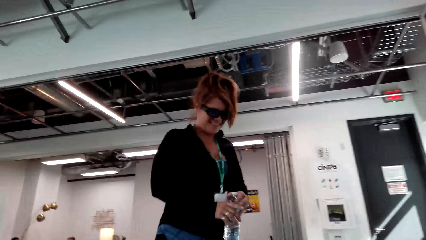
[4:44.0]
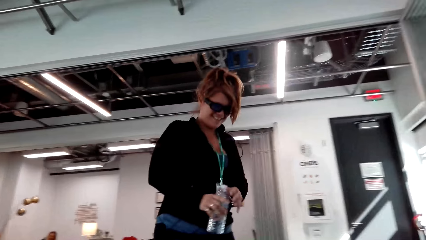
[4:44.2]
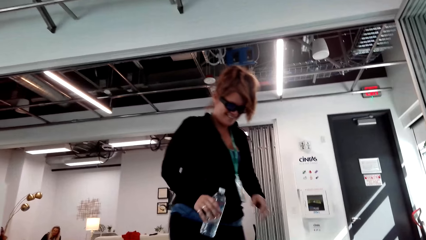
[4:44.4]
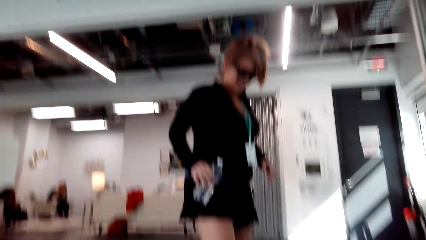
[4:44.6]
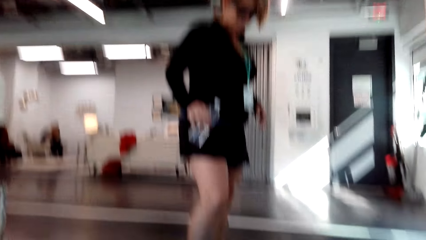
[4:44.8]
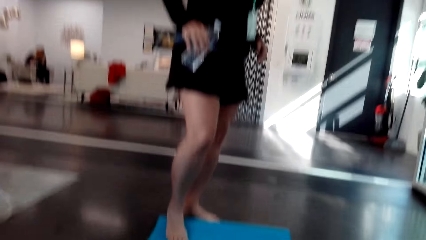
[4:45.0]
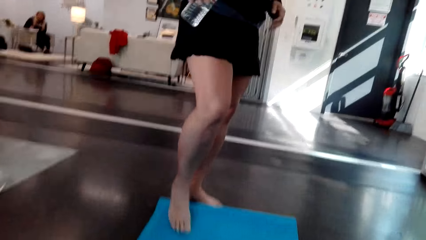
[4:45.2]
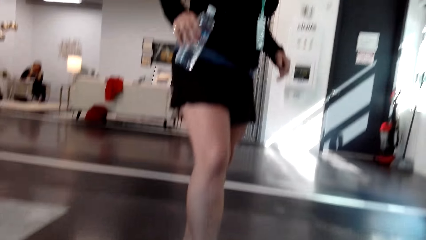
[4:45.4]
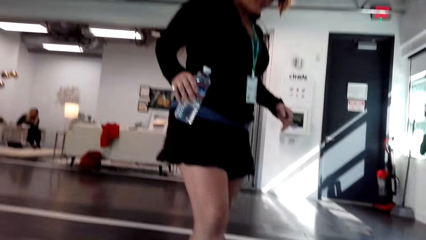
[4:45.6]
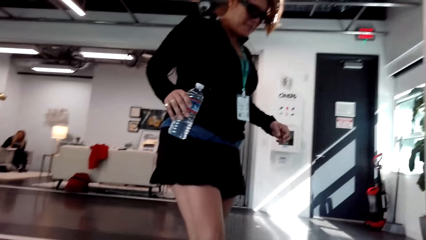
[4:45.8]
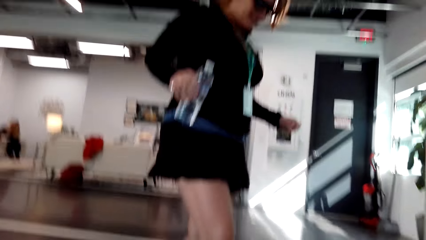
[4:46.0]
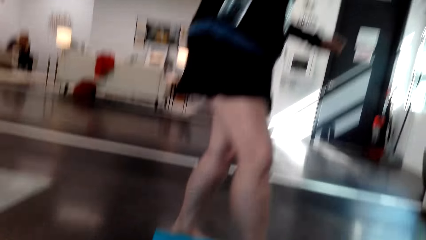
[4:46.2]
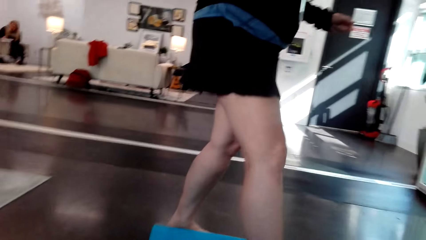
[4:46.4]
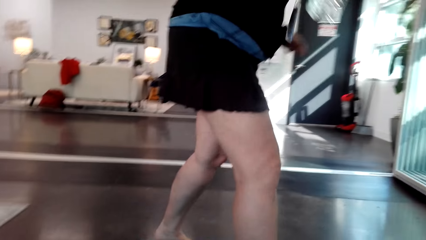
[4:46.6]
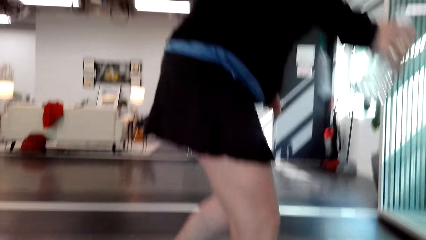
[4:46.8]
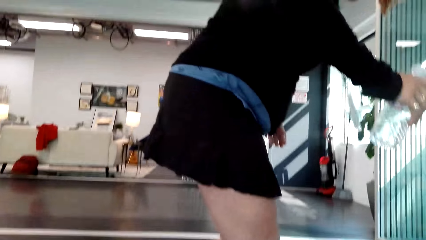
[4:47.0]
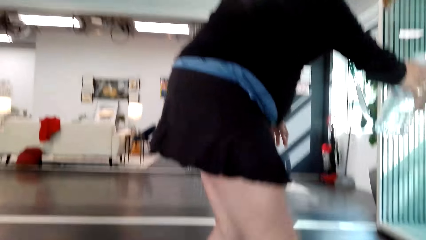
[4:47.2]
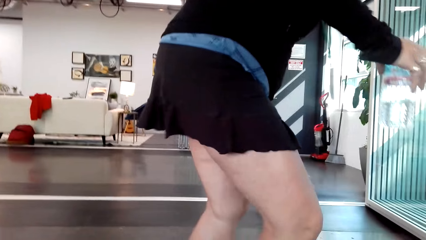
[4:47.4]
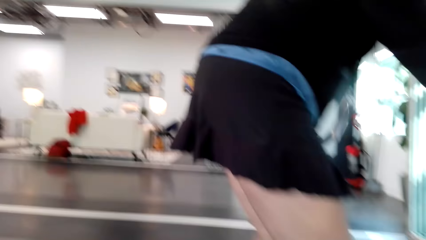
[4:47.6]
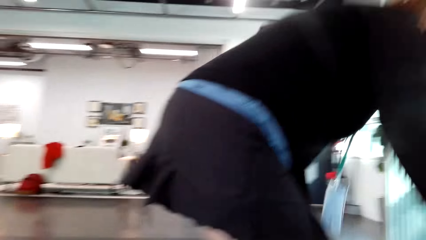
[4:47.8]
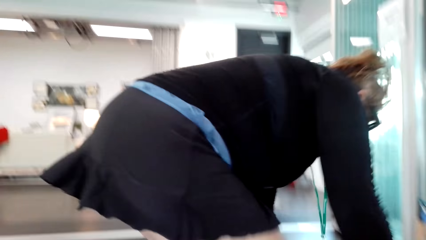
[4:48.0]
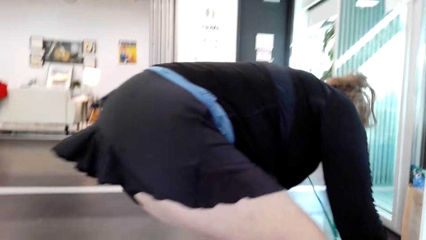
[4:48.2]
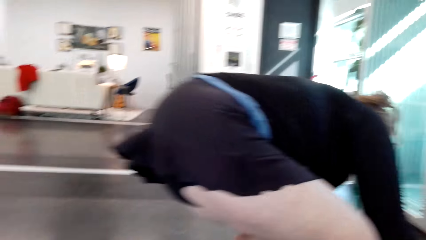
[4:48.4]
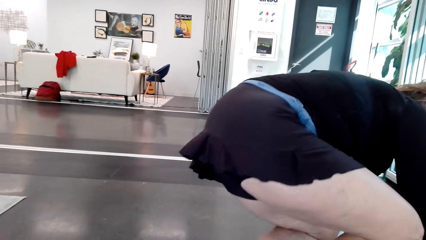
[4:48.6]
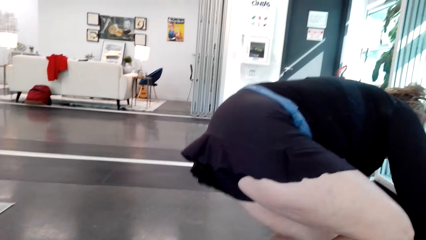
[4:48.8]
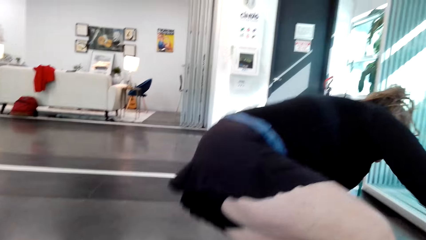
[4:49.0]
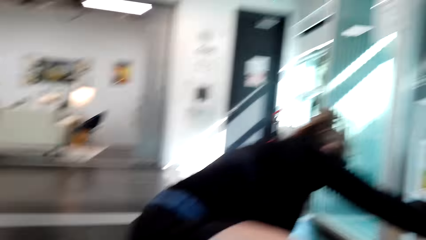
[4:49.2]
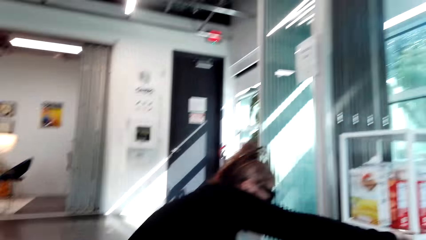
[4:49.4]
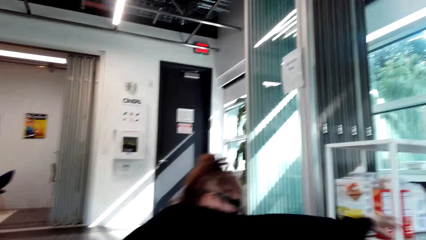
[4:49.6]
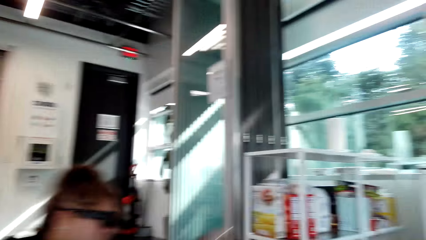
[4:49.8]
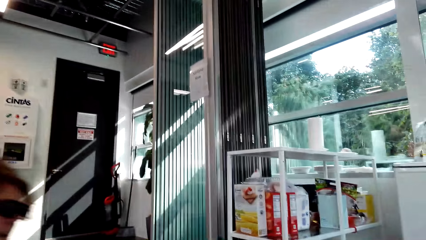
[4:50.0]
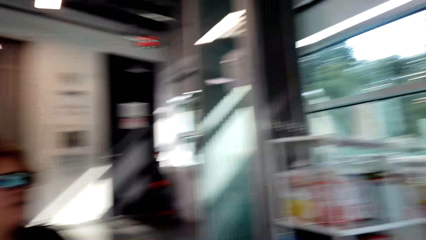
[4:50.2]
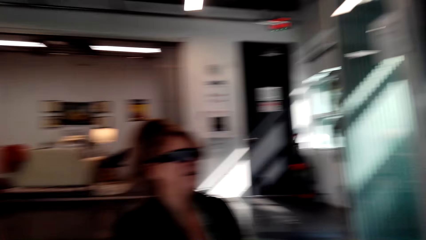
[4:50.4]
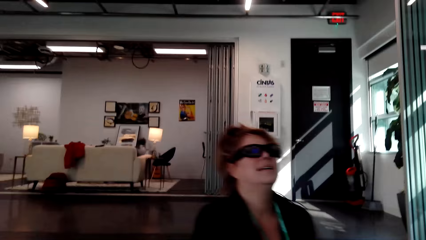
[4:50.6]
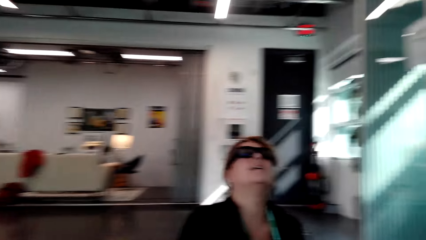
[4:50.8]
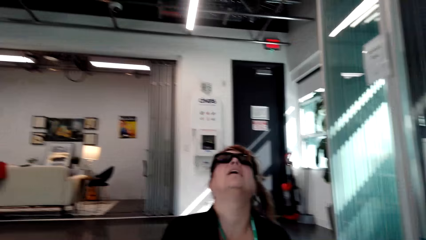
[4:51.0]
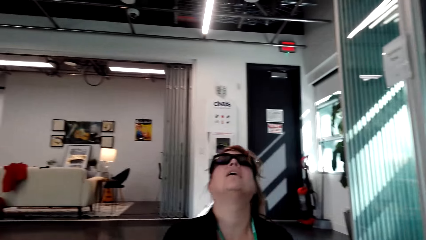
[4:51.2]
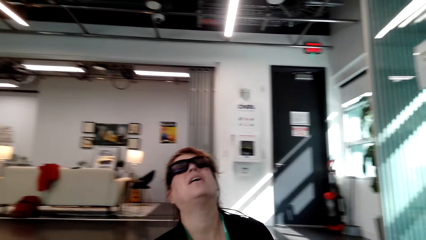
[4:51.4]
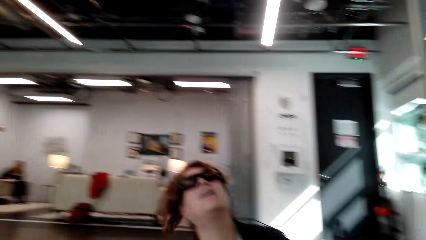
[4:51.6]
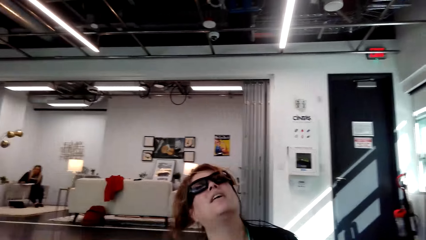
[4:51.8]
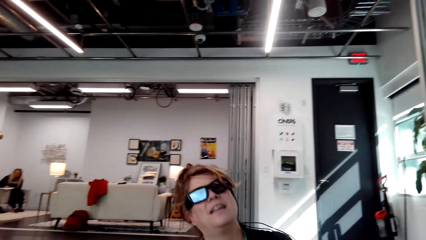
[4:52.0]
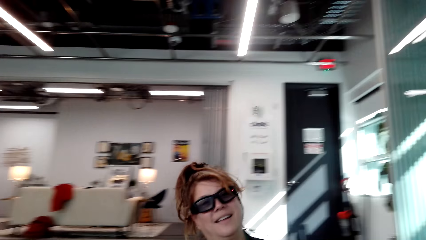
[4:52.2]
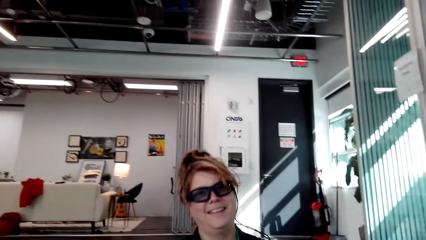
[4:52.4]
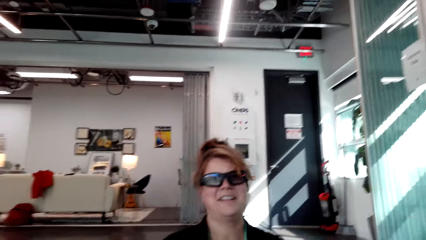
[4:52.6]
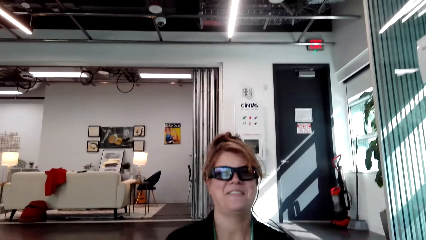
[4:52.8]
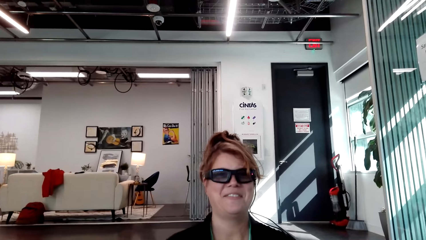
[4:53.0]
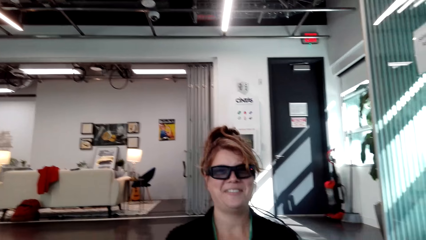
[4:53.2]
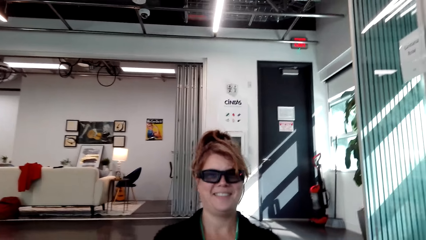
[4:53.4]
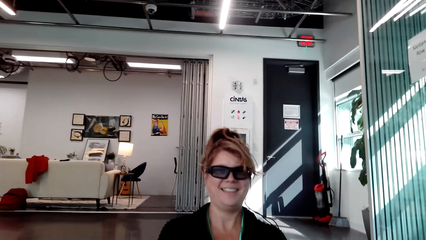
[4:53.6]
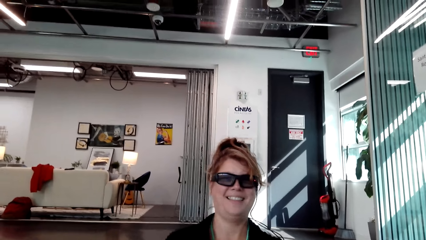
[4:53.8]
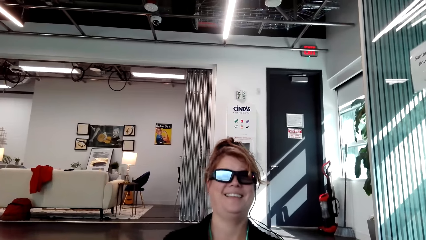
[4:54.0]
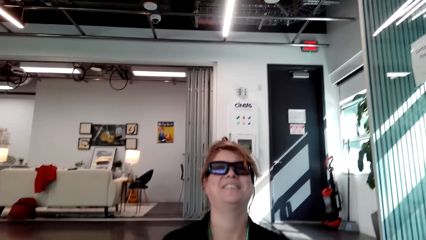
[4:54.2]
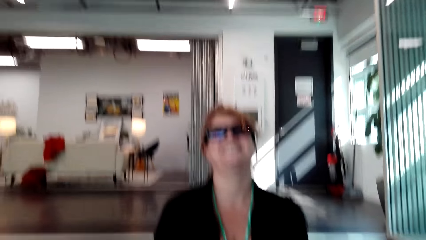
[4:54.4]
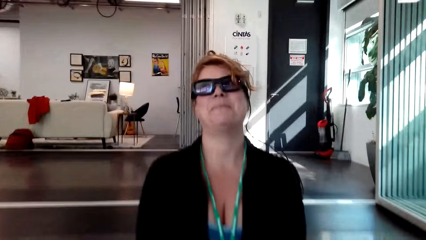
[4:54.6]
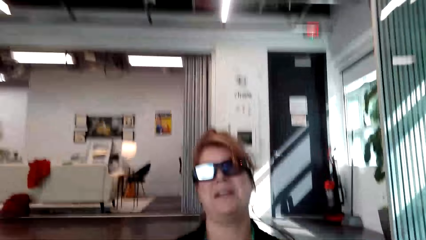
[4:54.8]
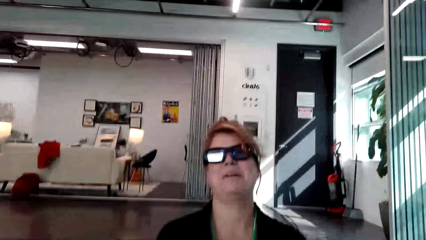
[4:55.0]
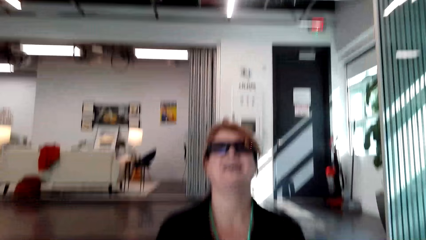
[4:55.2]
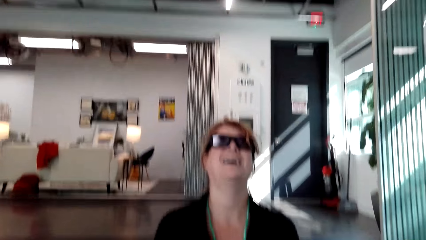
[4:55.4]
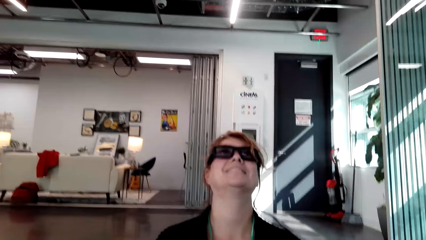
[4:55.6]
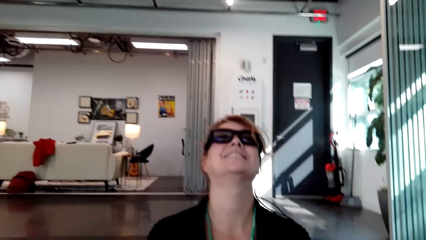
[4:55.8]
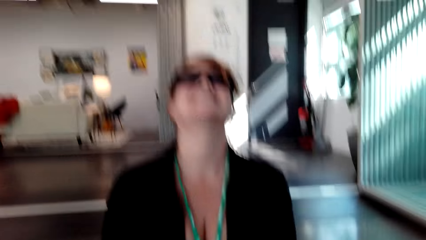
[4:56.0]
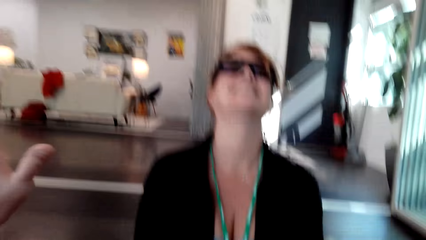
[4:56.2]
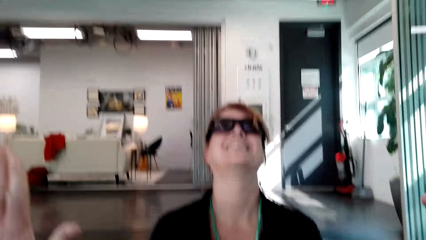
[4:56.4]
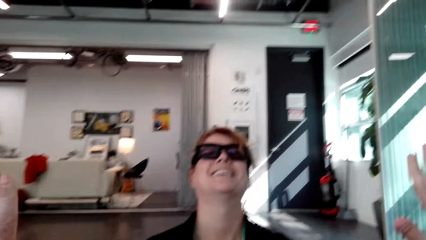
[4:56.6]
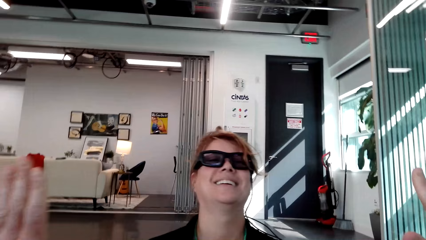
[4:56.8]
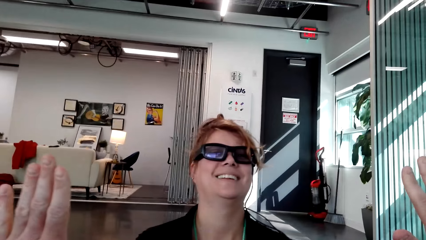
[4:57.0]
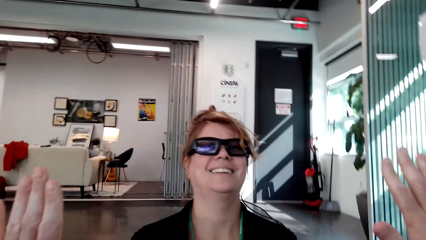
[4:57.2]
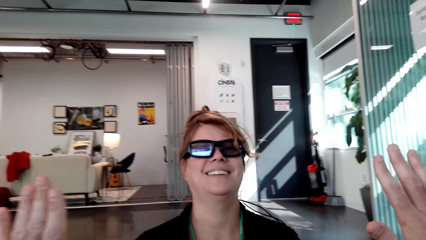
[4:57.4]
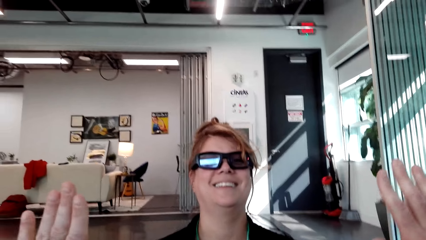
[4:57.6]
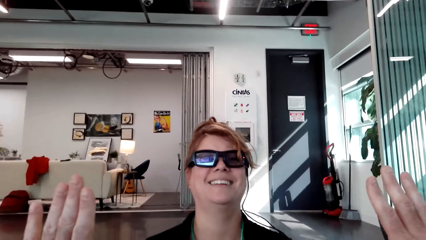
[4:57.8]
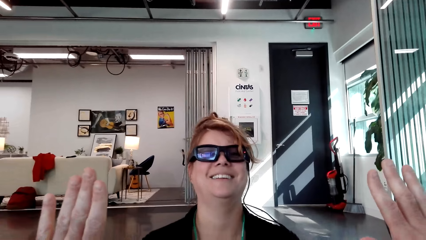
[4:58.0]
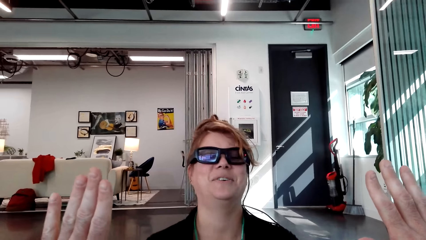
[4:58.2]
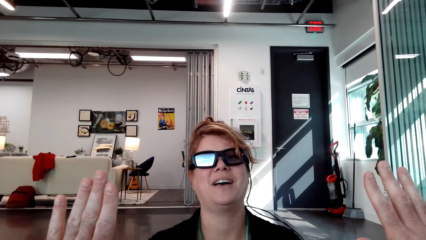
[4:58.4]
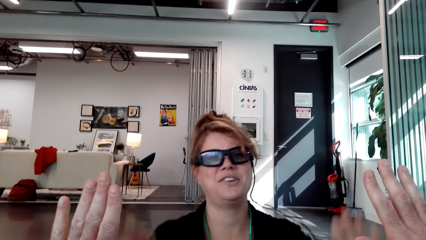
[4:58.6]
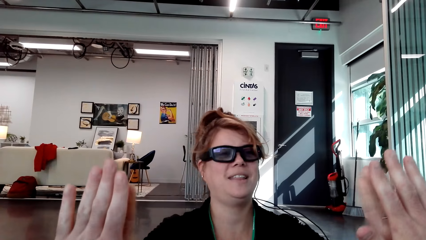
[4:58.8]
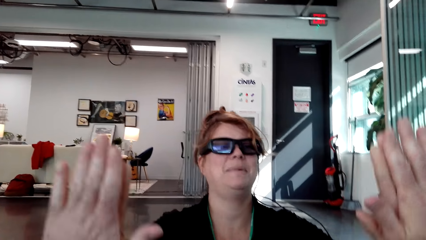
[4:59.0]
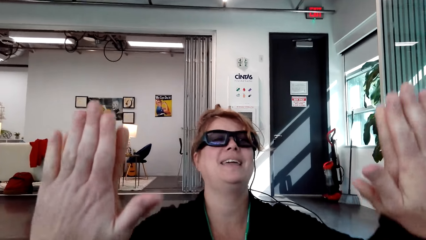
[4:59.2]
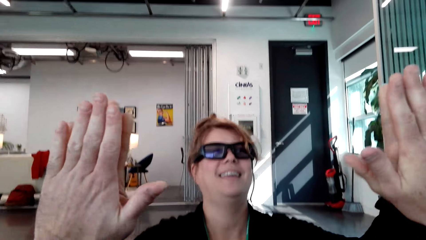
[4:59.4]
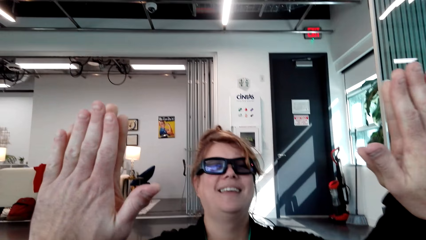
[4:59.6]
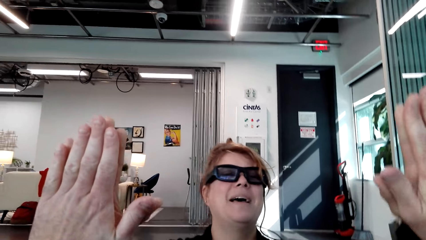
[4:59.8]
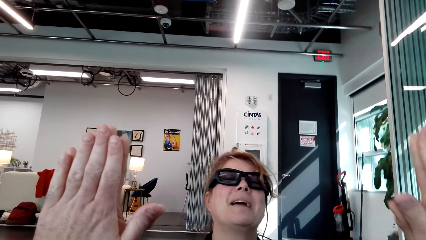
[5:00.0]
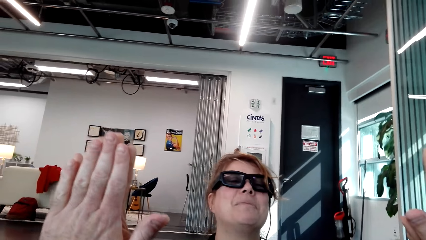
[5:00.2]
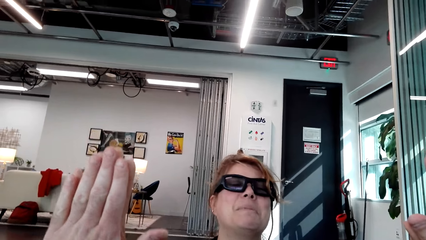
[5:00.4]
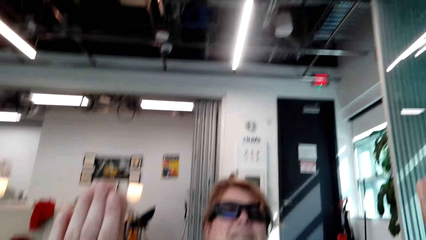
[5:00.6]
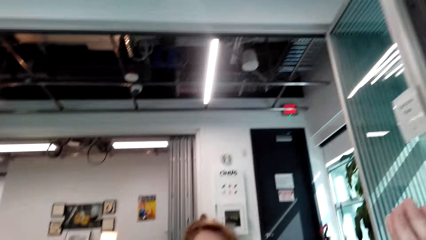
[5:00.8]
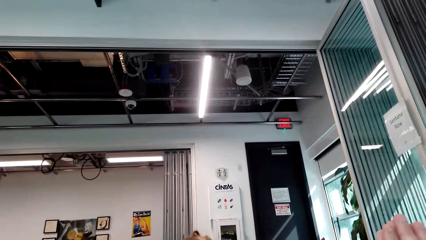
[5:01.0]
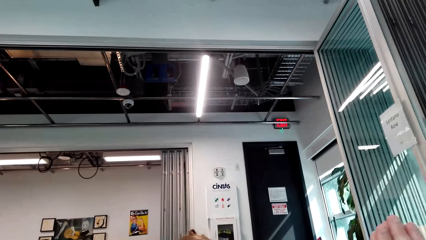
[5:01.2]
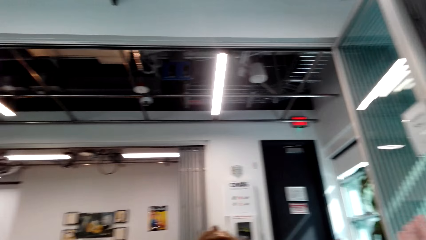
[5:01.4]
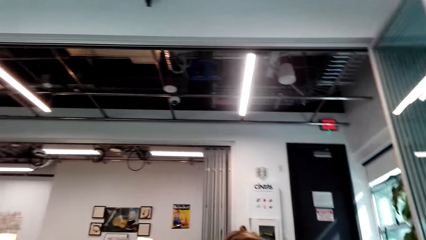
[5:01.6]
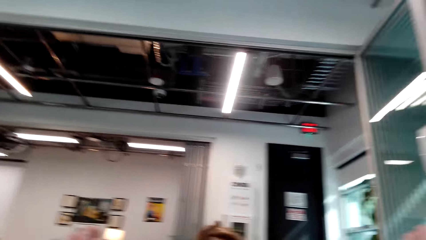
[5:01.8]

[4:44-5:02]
A person moves around. A woman steps on the mat or carpet on the floor. The woman sits on the carpet. The camera wearer converses with the woman. He carries his hands up. The woman puts her hand on the camera wearer's hand. The camera wearer puts together their hands with the woman. He converses with the woman.
